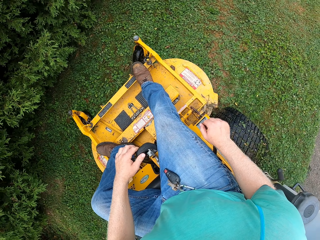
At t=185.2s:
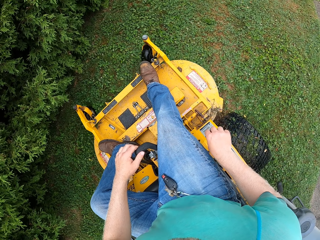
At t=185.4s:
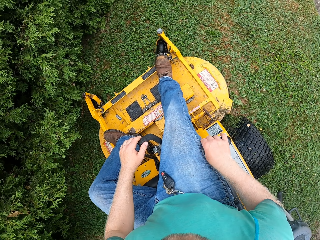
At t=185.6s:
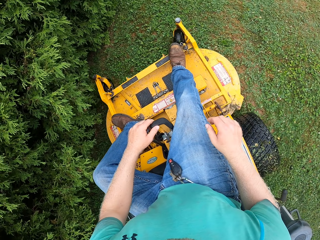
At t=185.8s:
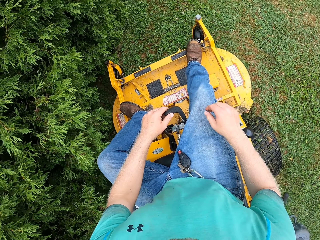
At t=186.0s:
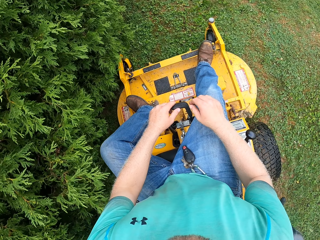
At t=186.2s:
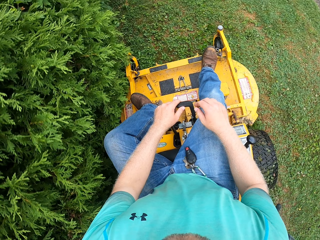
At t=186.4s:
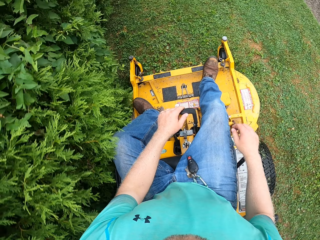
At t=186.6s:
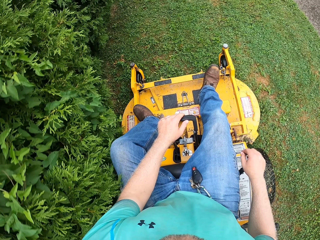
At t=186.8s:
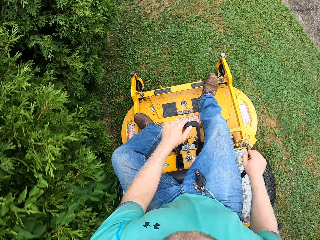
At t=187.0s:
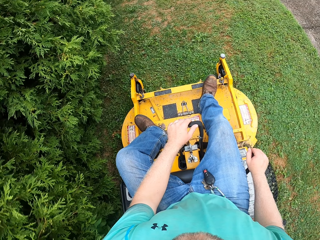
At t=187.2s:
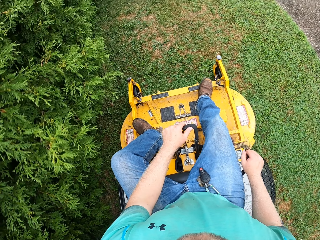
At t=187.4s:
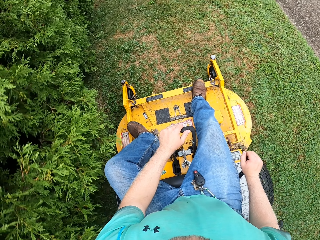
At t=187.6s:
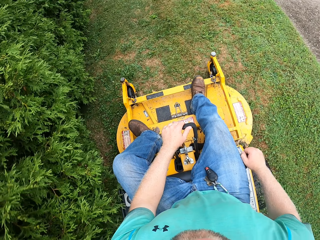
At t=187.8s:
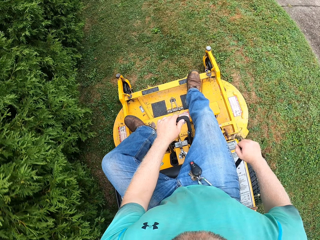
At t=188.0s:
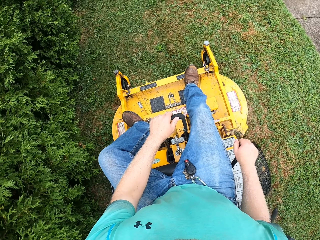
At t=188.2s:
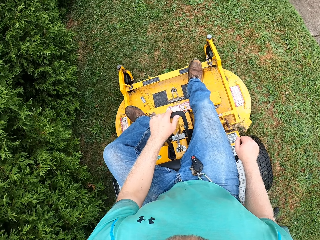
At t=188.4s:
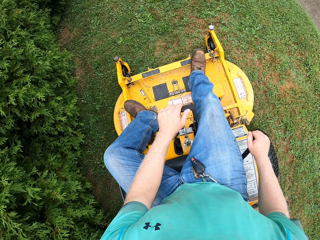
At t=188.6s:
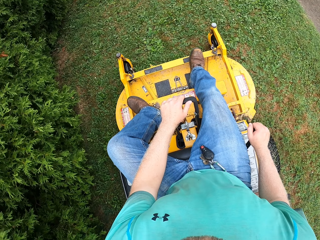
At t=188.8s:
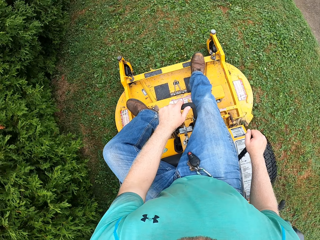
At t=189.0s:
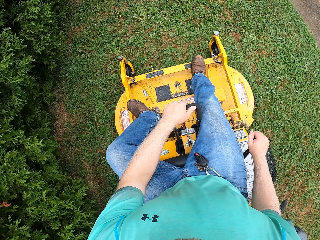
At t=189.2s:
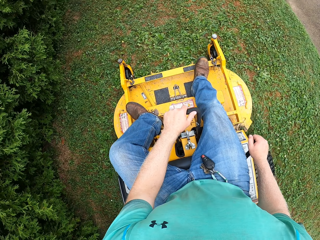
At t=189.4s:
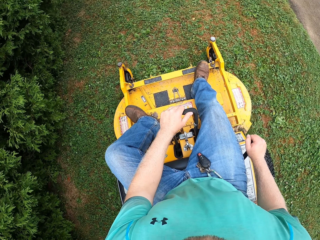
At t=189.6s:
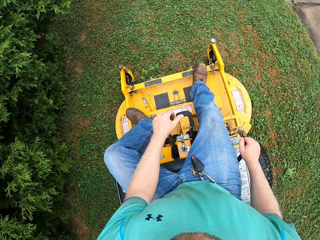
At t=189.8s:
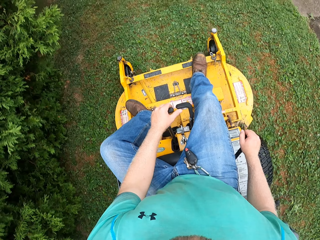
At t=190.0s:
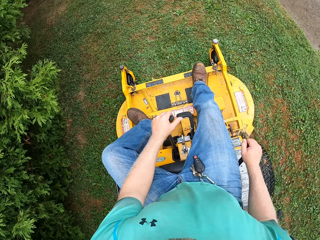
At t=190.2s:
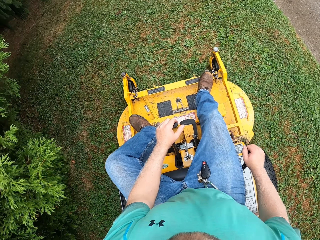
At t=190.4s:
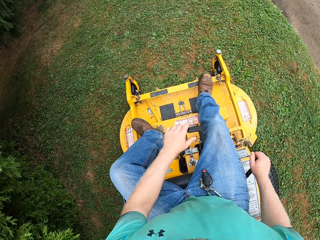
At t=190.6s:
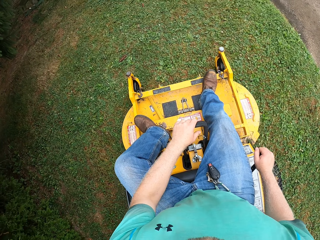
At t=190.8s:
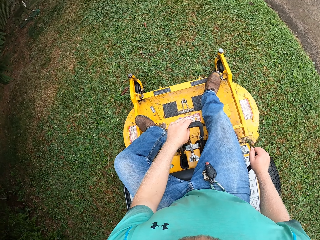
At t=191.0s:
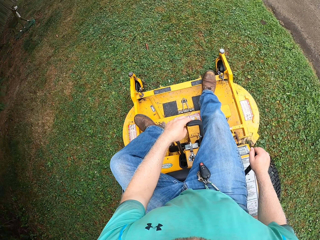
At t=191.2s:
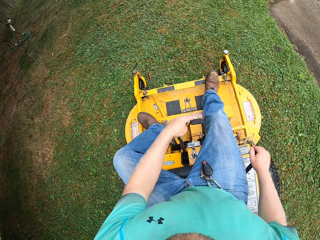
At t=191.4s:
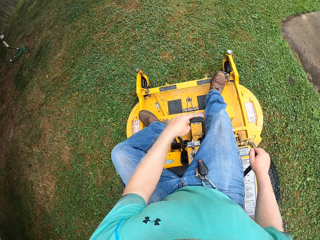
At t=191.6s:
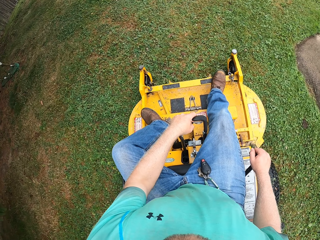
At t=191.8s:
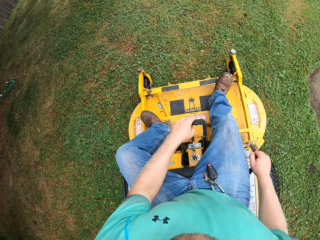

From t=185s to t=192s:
The camera wearer rides the lawnmower on the lawn with his right hand on the gear and his left hand on the deck release lever.

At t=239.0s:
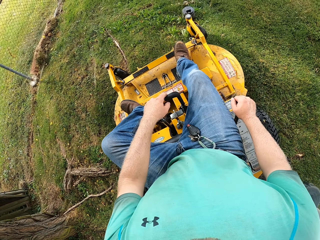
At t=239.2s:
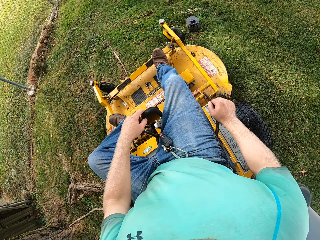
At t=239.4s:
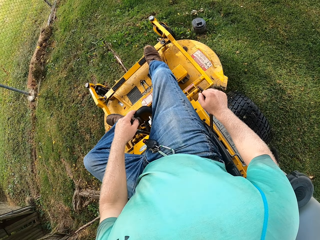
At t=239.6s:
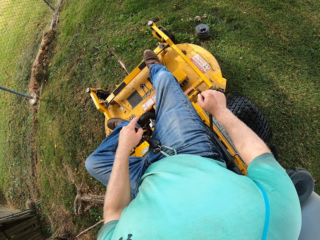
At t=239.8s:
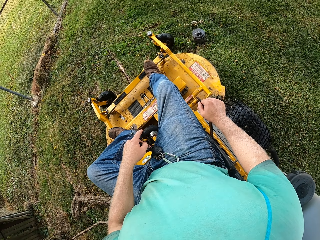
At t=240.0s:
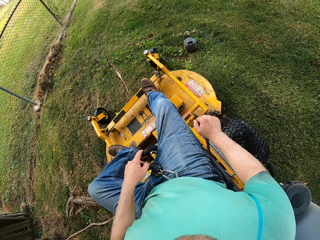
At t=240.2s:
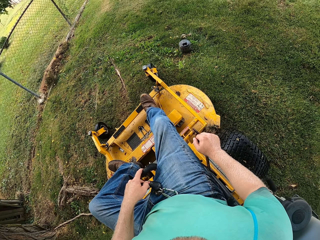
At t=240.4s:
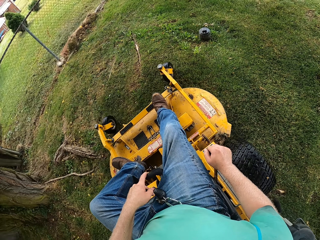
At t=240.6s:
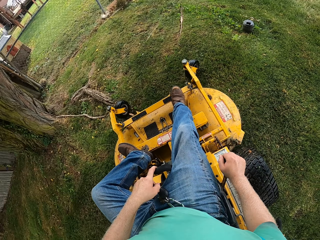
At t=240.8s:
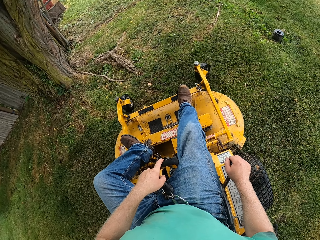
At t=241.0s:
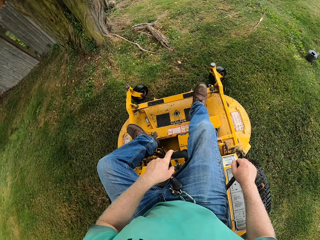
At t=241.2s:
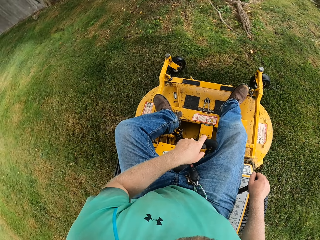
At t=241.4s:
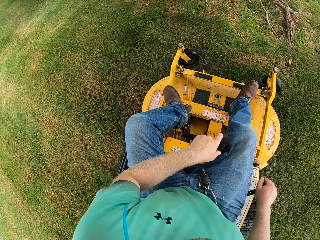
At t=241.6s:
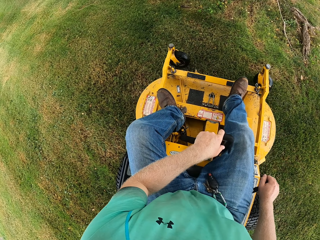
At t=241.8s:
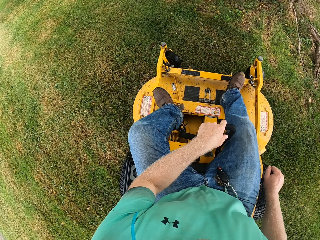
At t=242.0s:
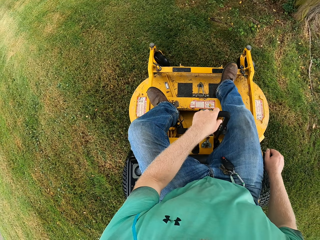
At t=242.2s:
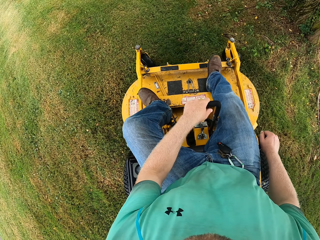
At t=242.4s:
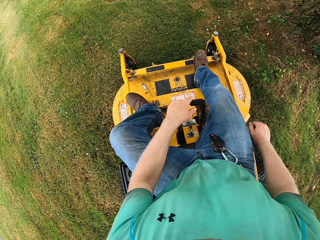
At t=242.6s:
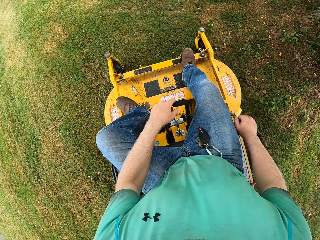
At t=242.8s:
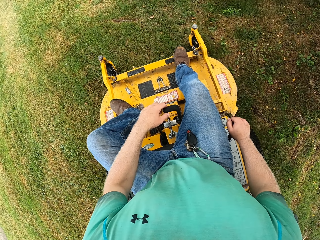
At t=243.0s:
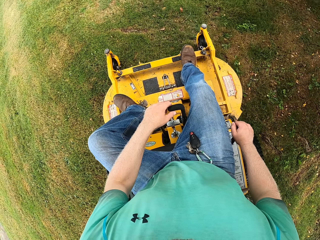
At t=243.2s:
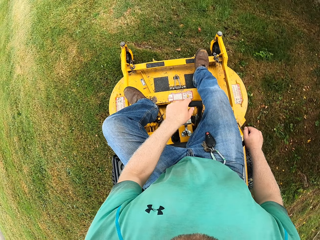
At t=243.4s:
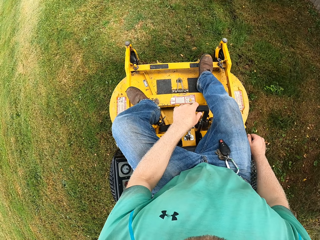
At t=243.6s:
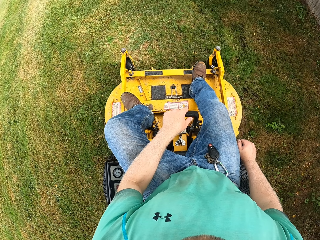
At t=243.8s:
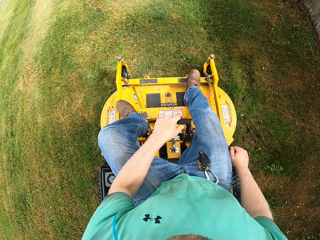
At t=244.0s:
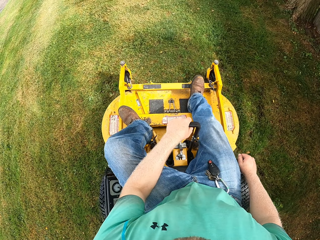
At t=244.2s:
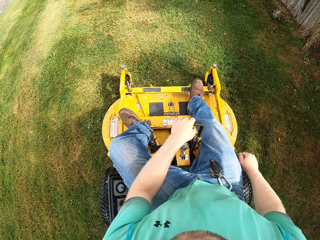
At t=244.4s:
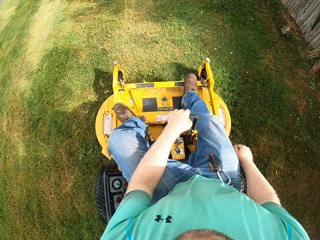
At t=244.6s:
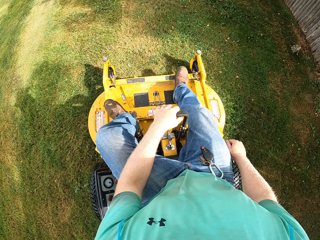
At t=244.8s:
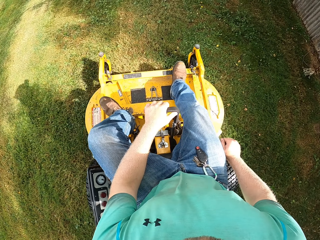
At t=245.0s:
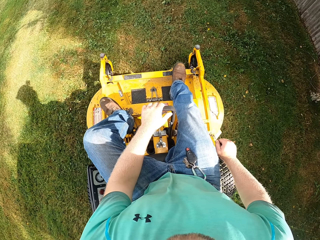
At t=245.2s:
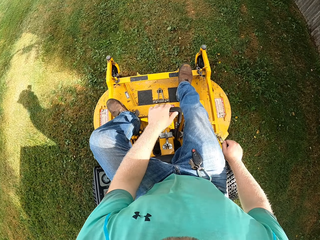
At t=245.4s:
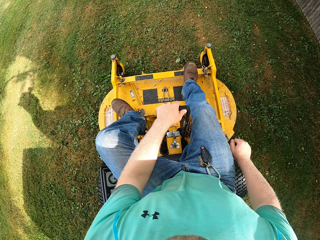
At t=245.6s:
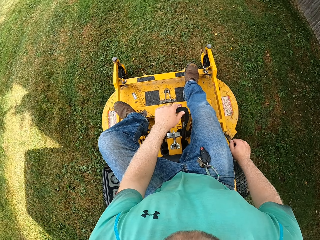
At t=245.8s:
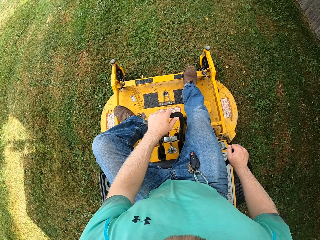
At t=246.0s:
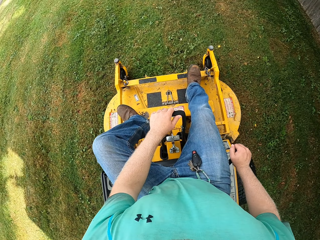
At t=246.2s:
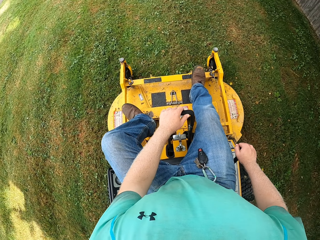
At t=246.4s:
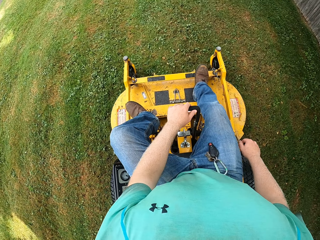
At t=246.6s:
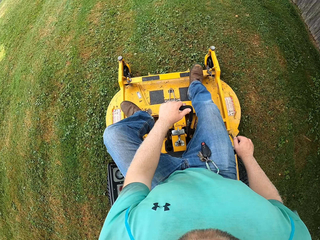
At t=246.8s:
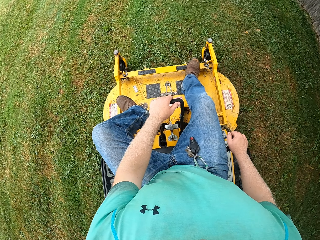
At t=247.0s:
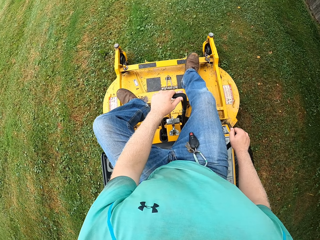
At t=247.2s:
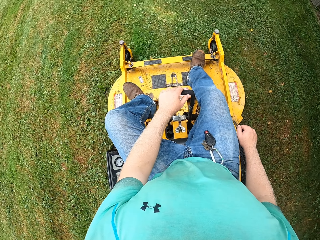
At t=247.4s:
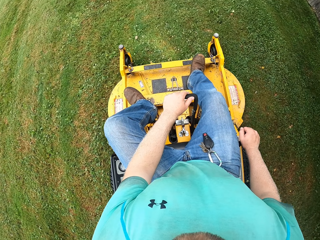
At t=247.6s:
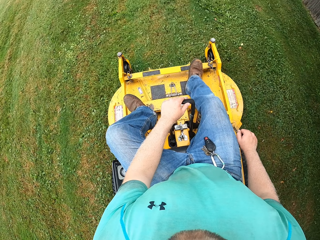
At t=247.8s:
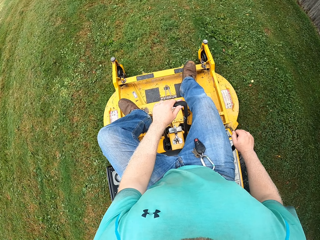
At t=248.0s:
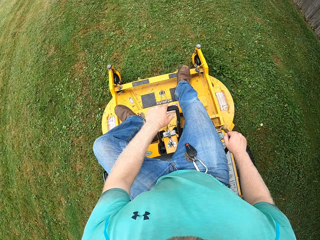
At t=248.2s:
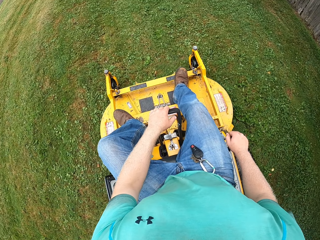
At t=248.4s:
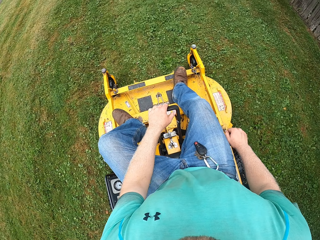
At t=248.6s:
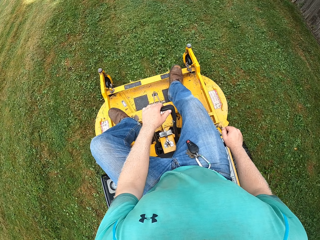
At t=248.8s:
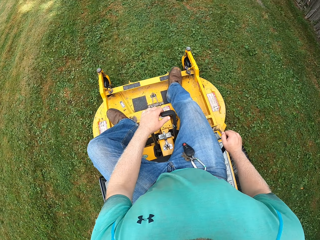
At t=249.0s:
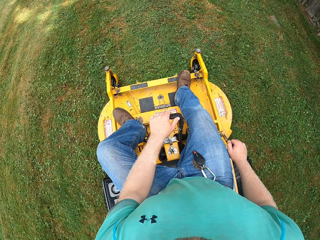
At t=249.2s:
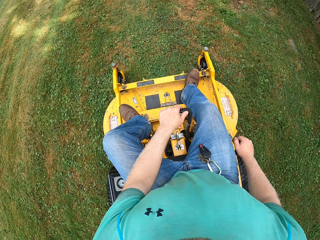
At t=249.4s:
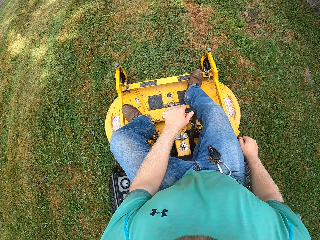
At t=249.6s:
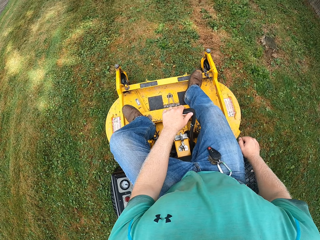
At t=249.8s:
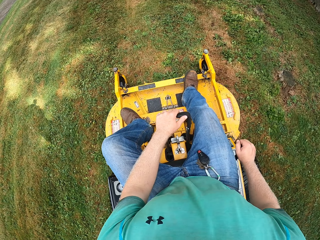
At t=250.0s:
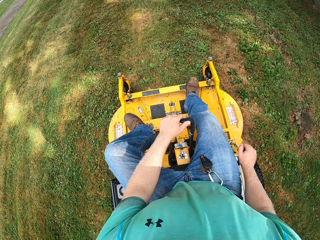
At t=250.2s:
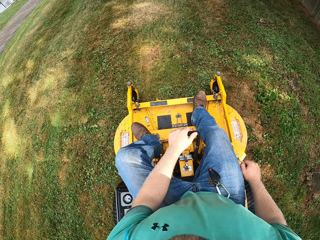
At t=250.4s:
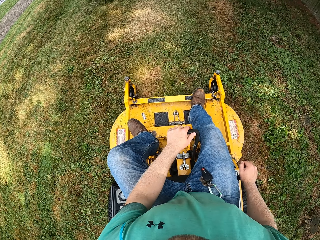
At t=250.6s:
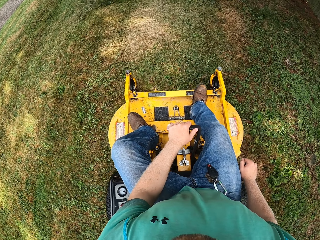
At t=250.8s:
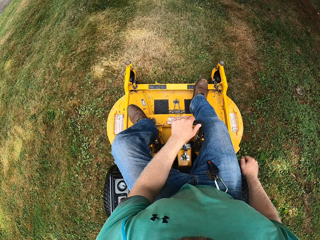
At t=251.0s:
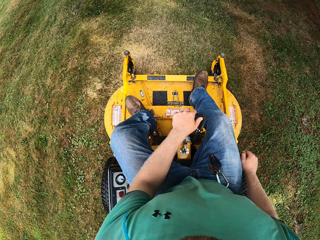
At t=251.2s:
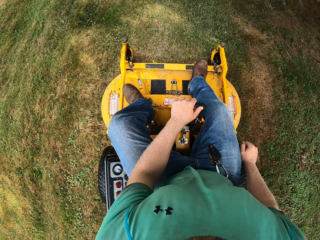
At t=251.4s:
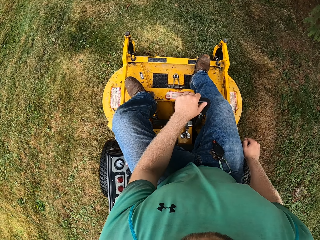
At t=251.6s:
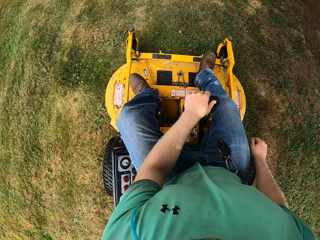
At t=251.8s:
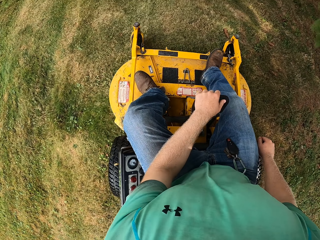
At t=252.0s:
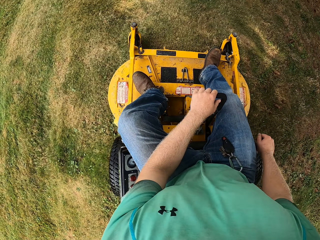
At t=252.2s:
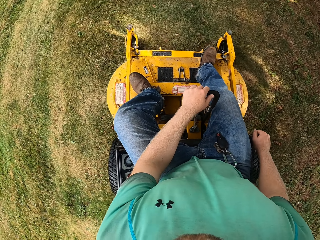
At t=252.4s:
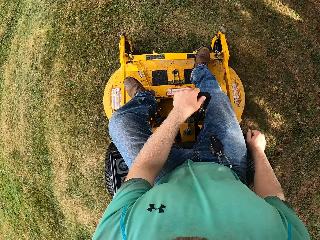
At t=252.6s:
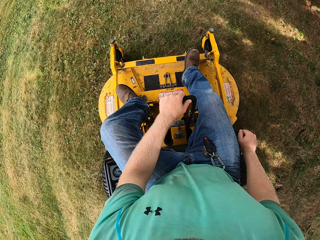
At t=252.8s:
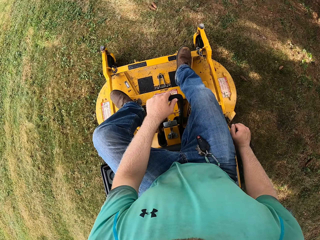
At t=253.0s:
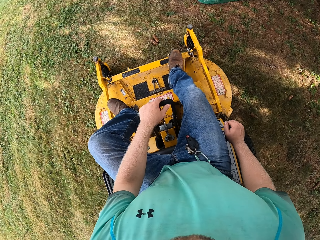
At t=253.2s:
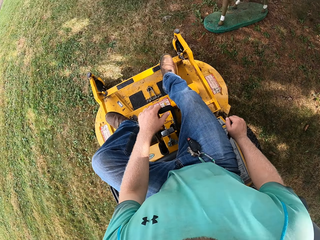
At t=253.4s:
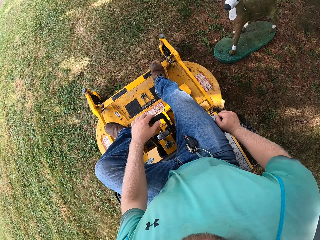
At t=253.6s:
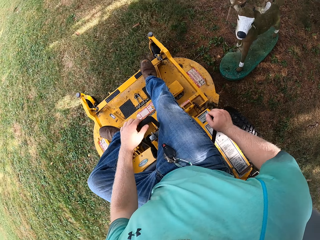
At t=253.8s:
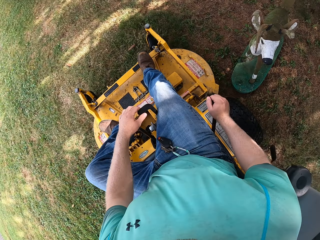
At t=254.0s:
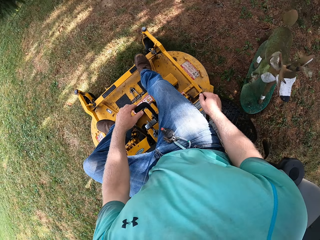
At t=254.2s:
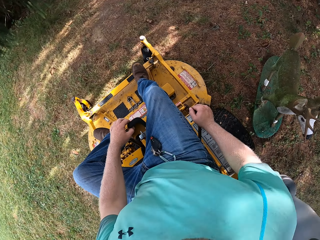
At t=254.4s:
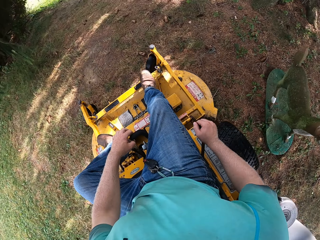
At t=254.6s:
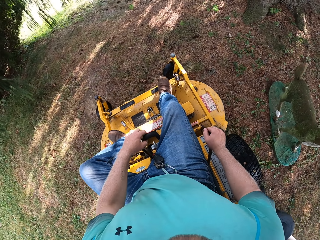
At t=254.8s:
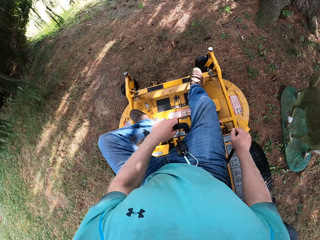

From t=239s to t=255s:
The camera wearer reverses the small tractor. They drive the small tractor.
